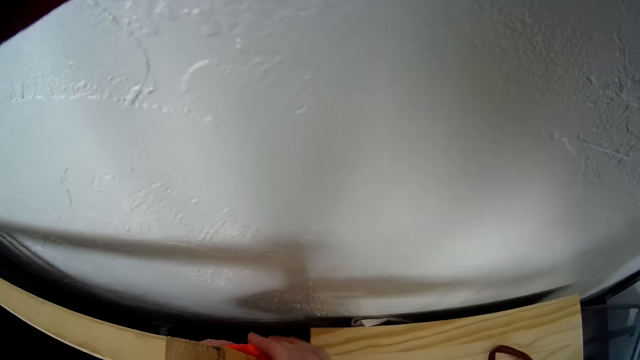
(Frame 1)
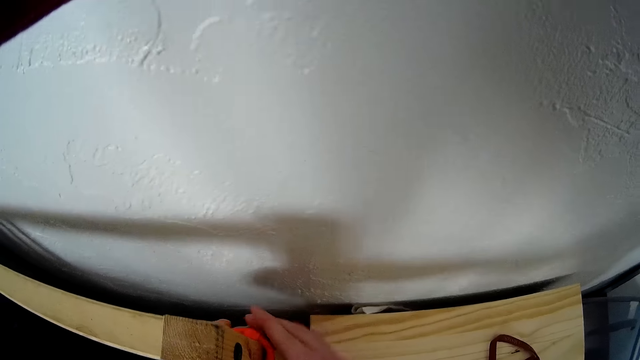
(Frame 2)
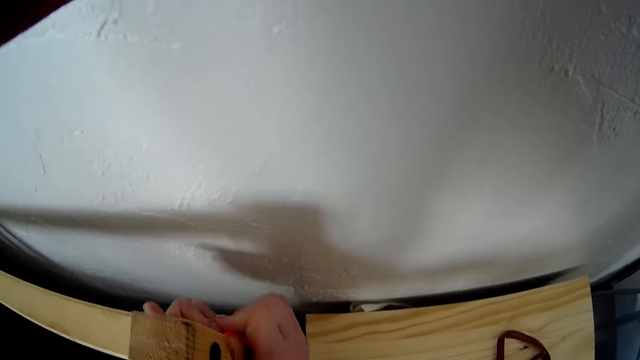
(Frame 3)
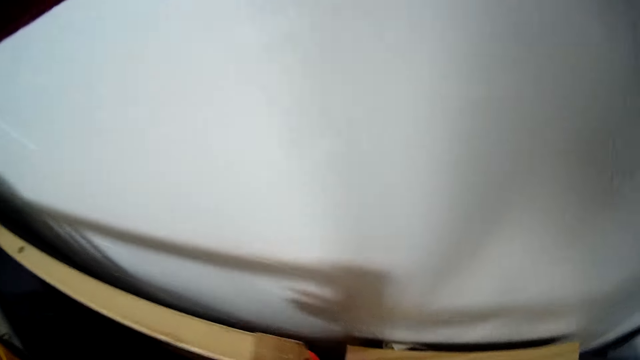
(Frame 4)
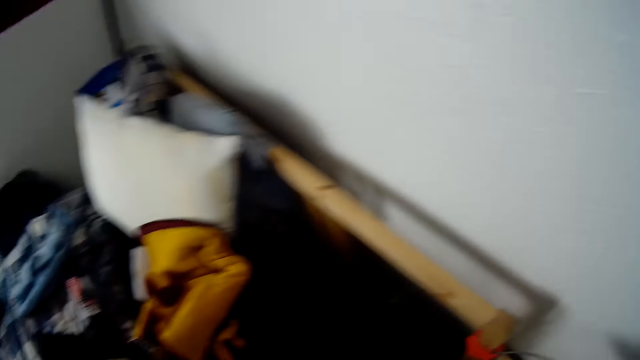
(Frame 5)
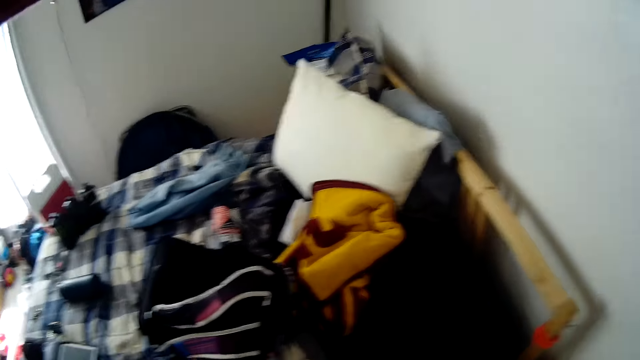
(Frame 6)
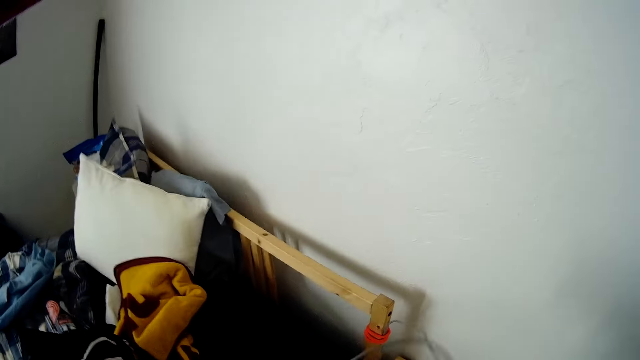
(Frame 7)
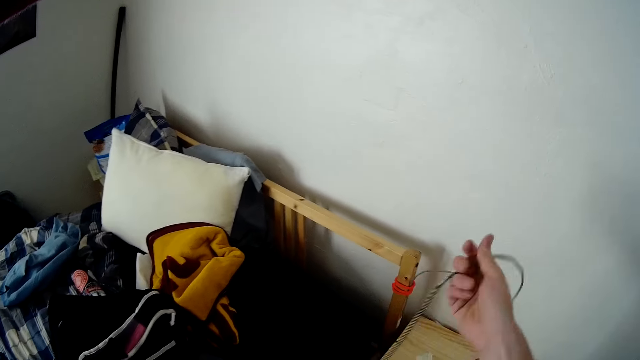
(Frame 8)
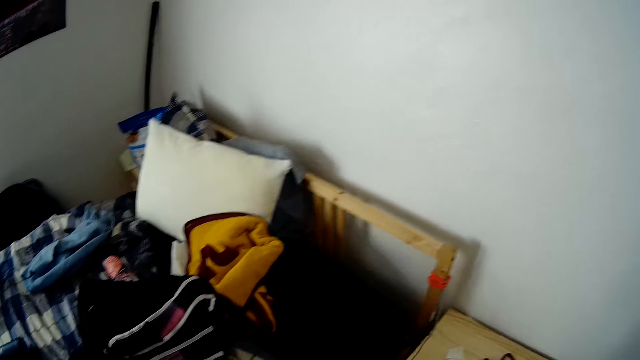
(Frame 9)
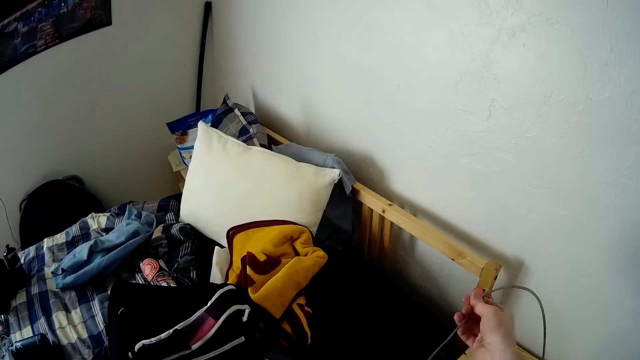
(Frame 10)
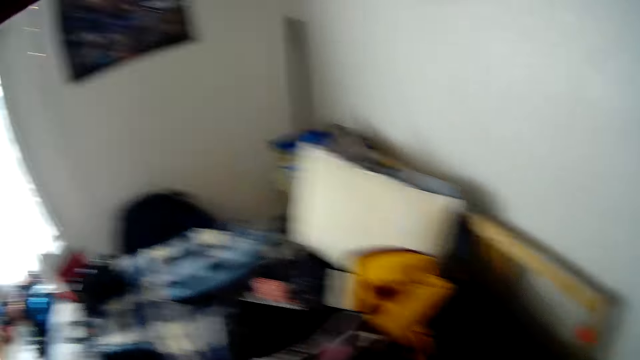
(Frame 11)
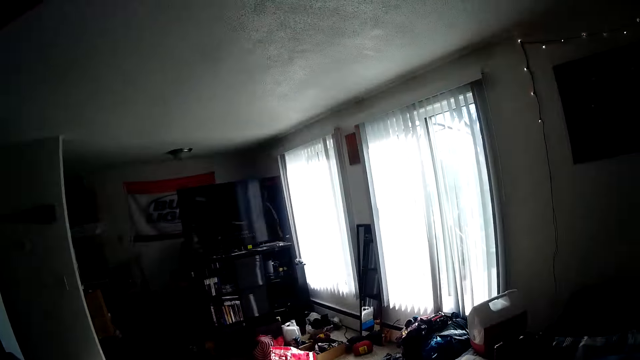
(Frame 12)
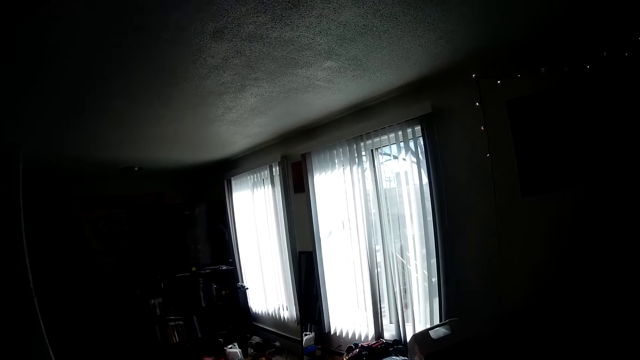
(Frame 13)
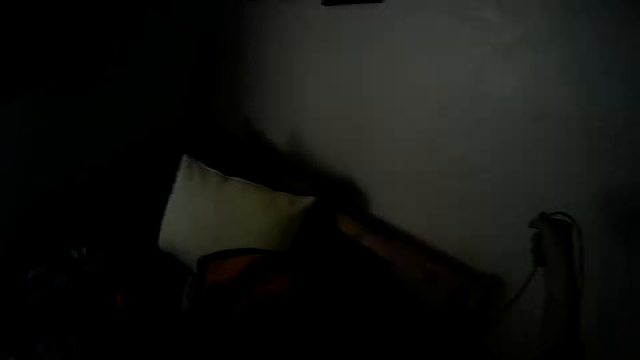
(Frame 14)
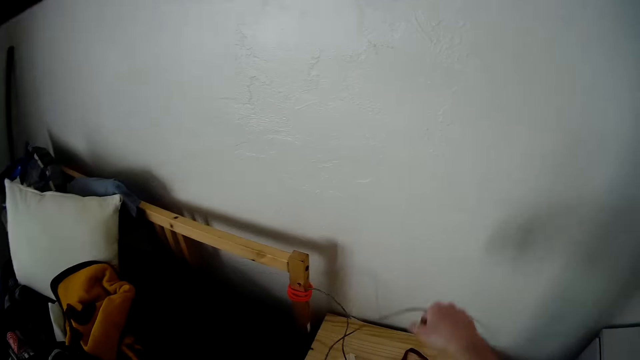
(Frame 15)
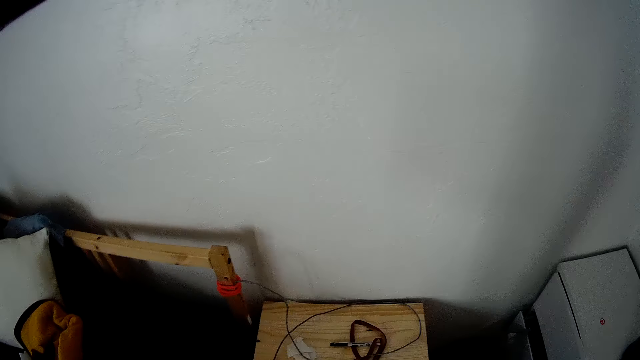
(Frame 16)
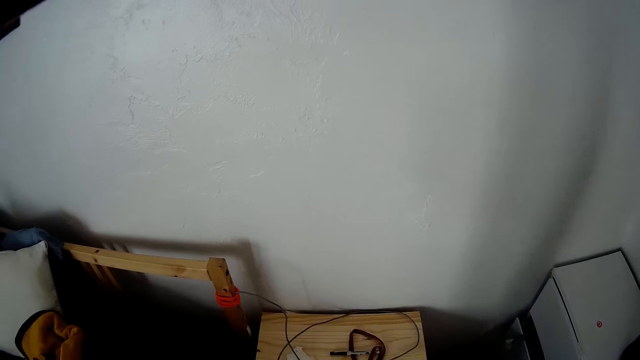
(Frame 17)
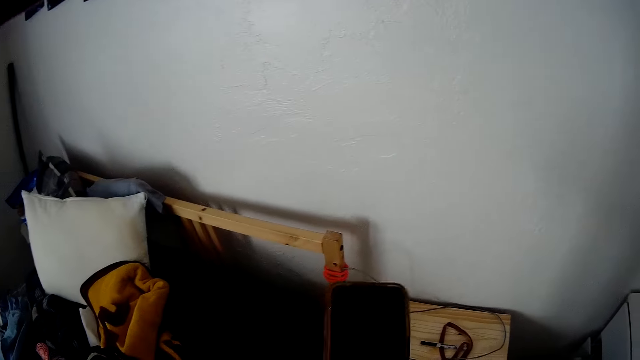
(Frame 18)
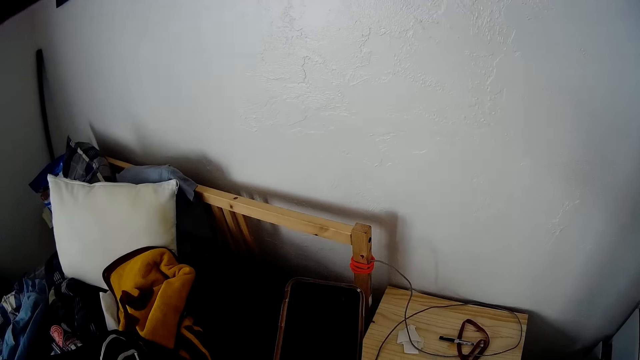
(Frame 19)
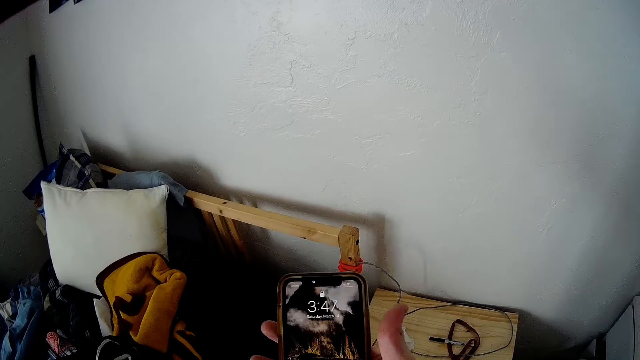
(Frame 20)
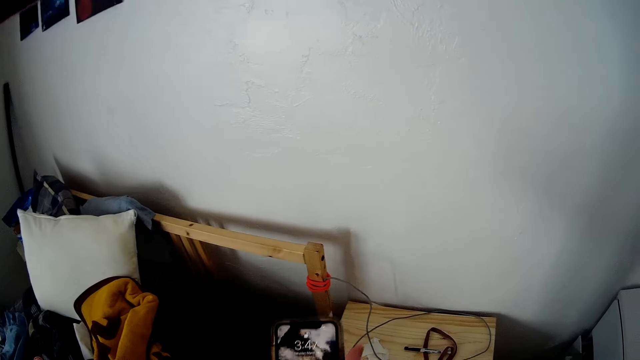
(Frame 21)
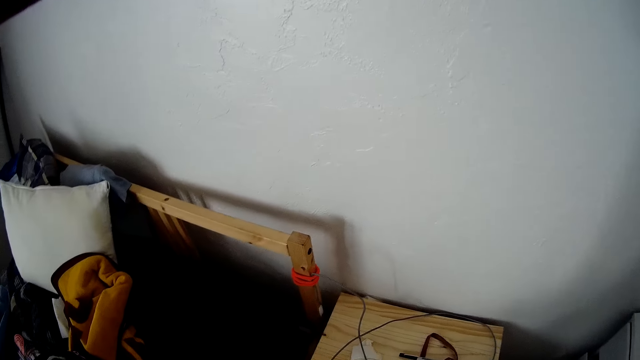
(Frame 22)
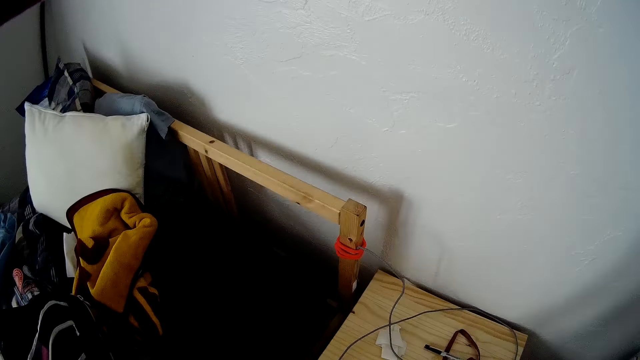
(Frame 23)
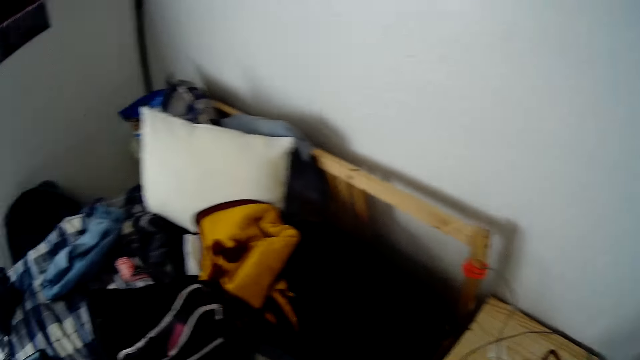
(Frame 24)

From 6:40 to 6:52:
The camera wearer stretches a wire. He looks around the room. He drops the wire on top of a night stand. He operates a phone. He plugs his phone to the phone charger with his right hand.

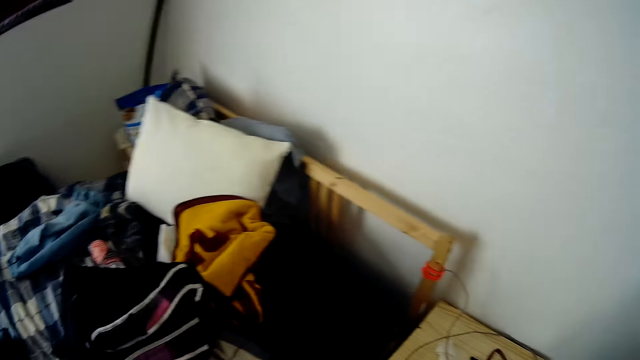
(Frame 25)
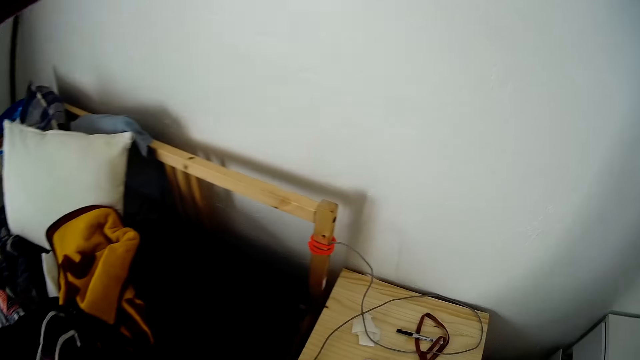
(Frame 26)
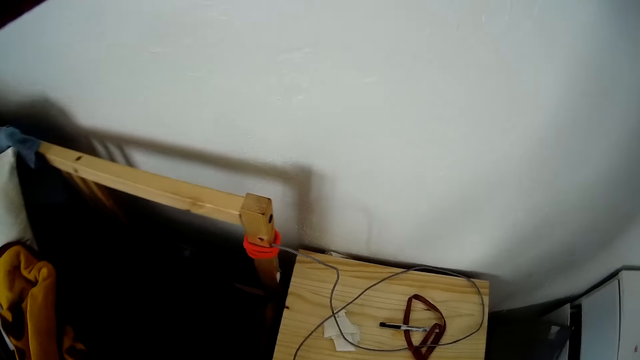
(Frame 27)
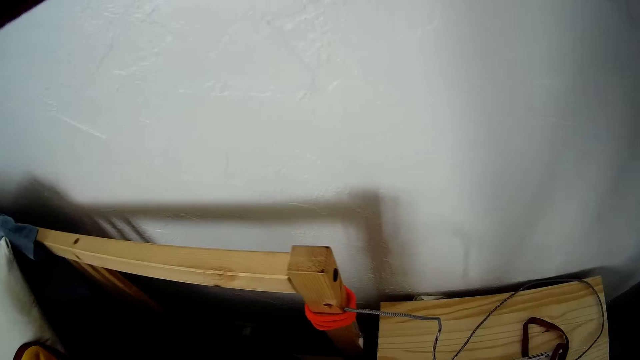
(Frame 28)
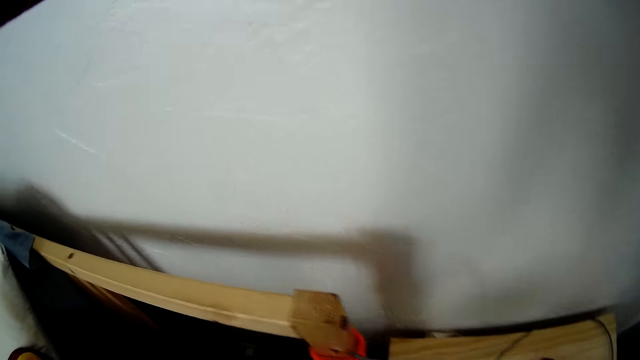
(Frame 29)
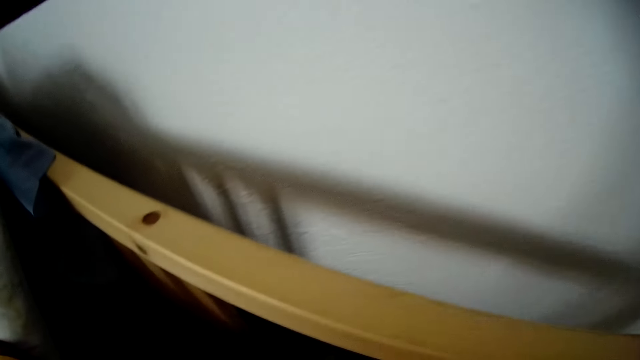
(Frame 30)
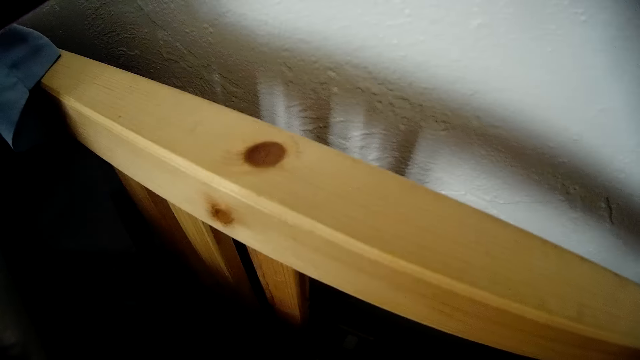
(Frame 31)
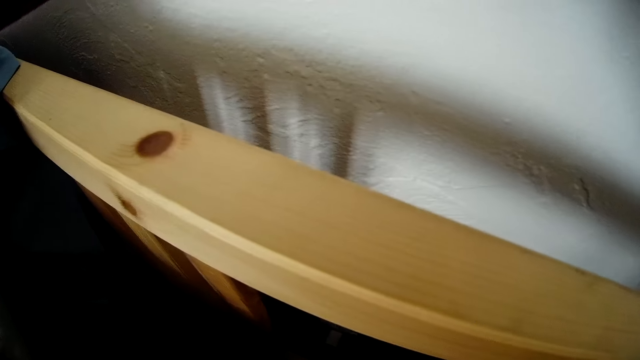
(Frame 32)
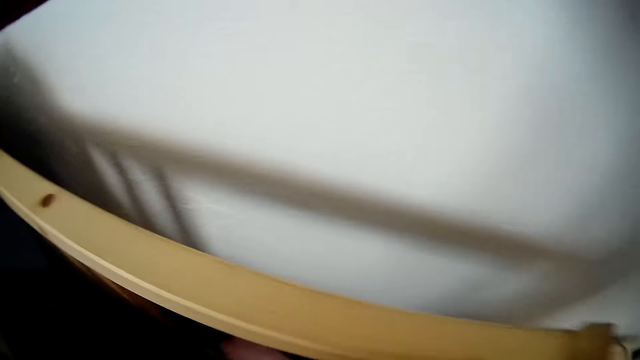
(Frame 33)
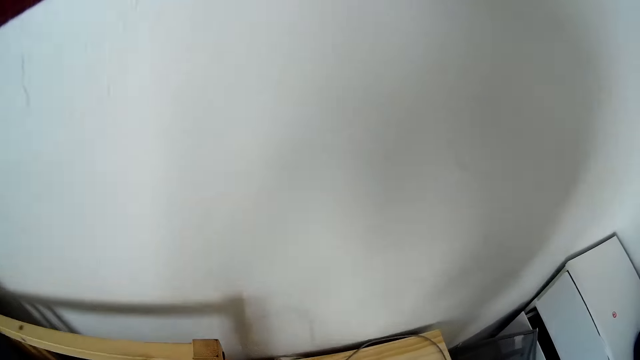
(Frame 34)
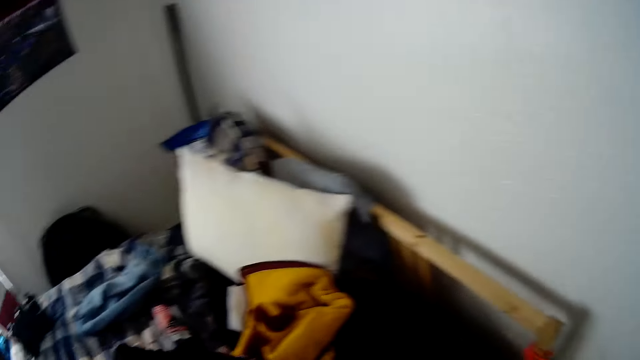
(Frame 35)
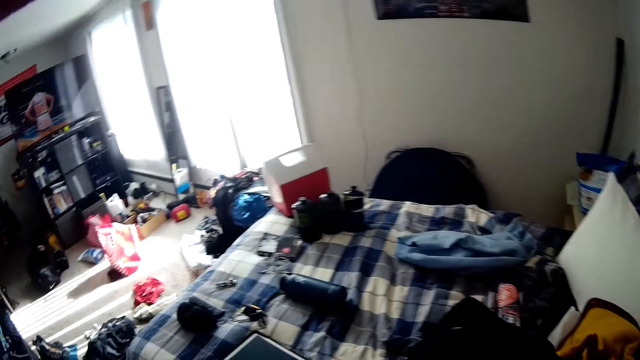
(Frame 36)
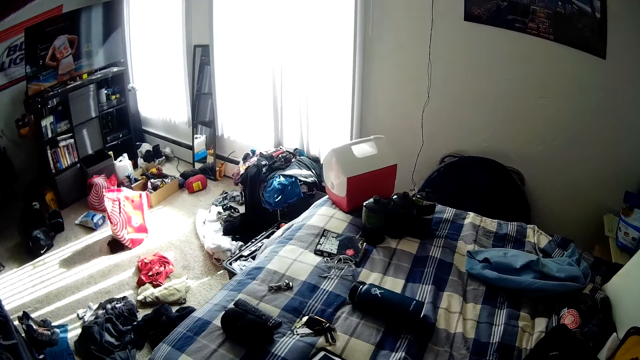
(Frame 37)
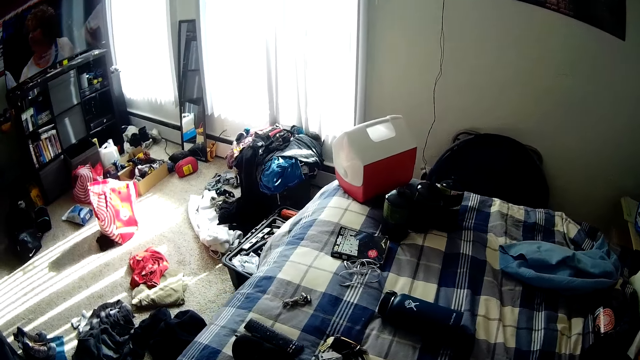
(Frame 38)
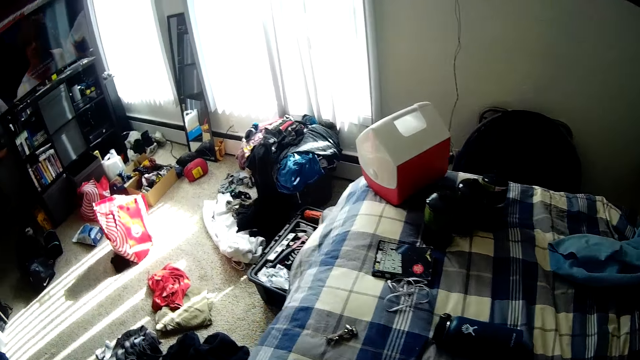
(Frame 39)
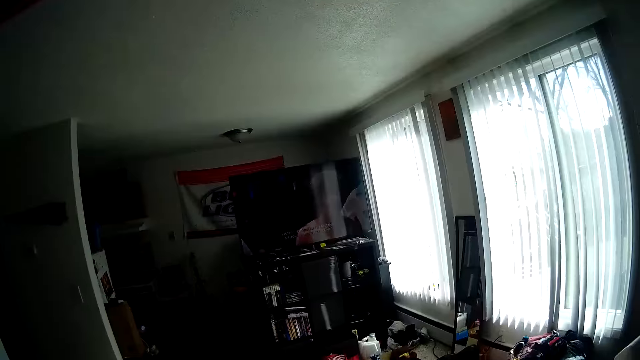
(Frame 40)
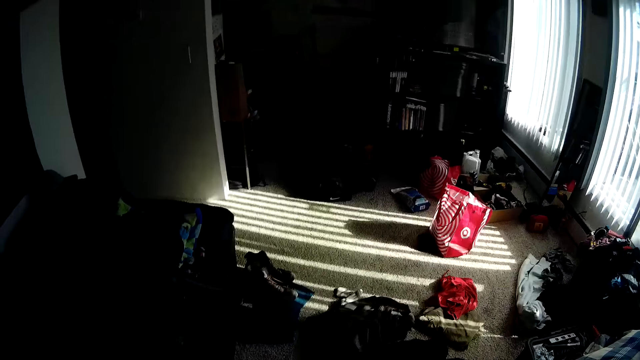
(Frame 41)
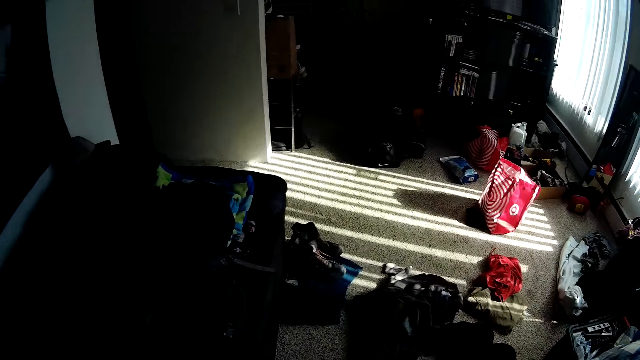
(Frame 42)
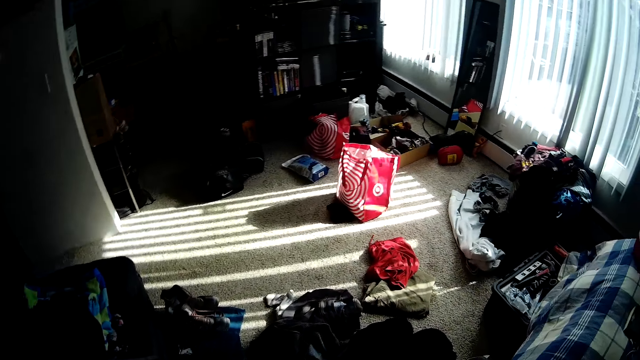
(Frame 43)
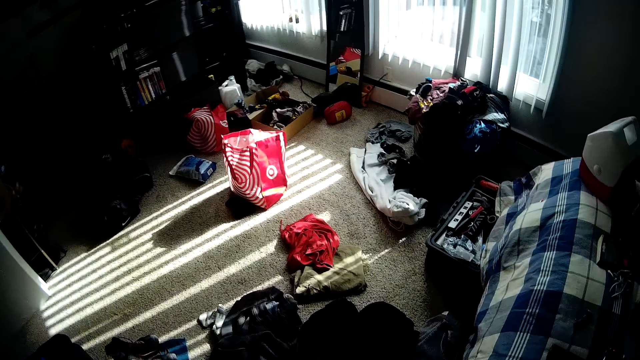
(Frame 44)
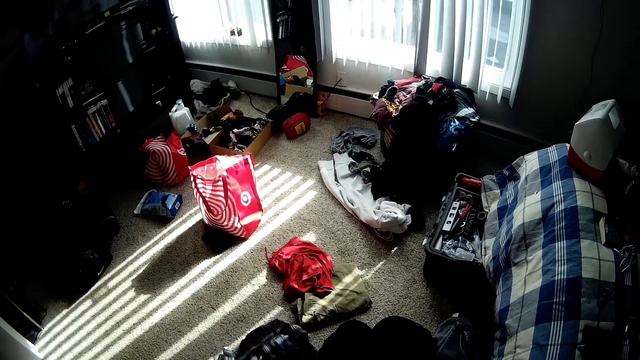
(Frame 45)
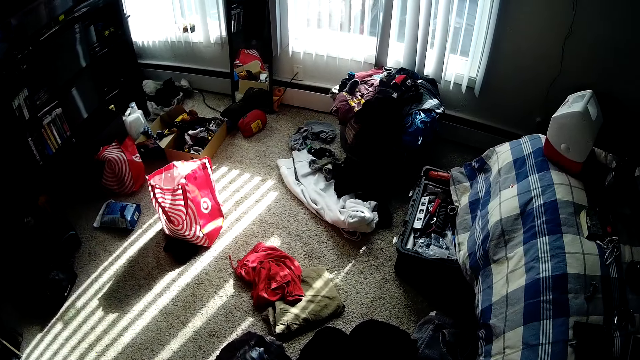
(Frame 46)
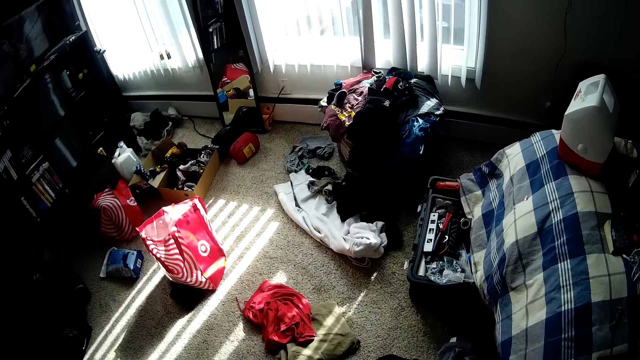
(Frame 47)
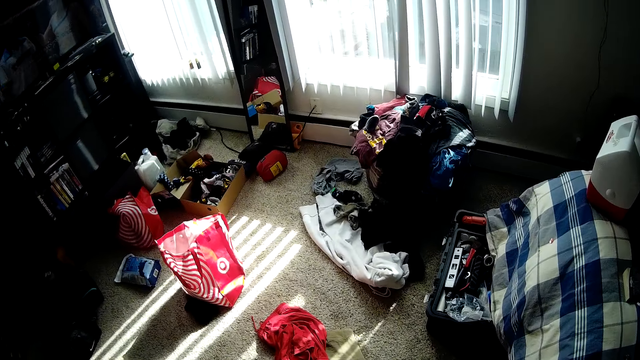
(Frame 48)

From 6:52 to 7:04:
The camera wearer touches a wall socket. They walk around the room.
